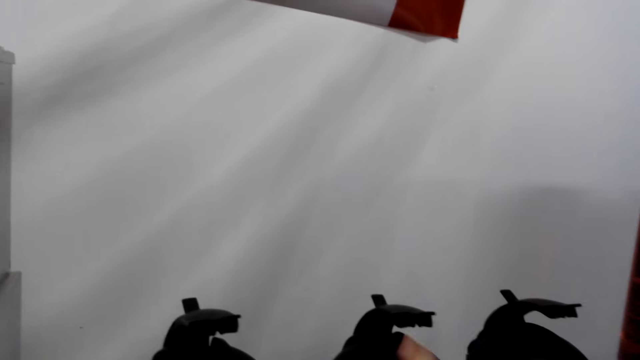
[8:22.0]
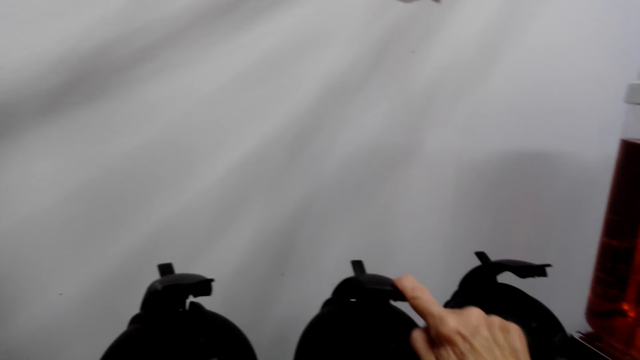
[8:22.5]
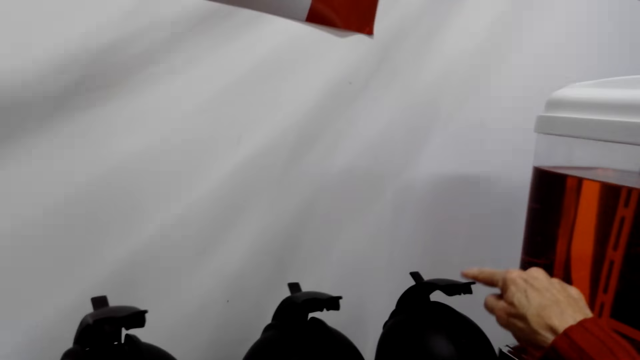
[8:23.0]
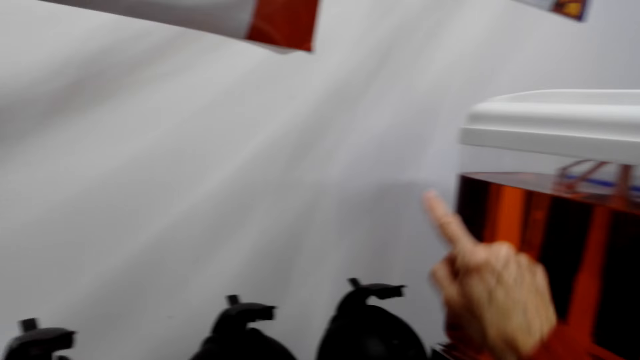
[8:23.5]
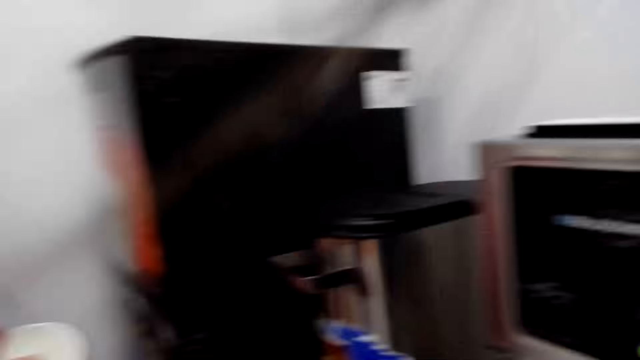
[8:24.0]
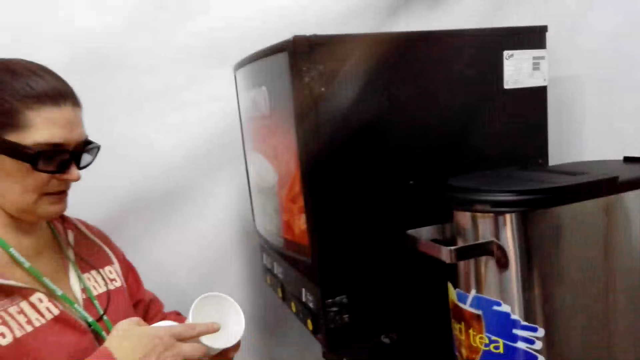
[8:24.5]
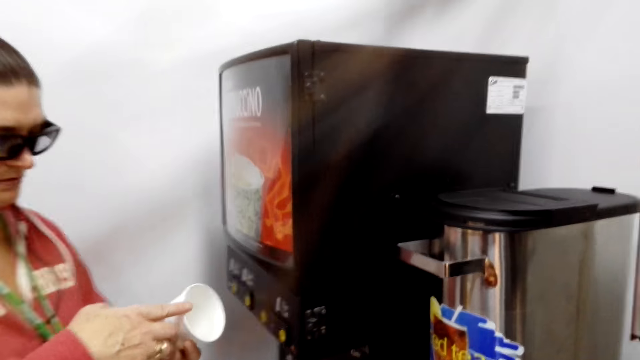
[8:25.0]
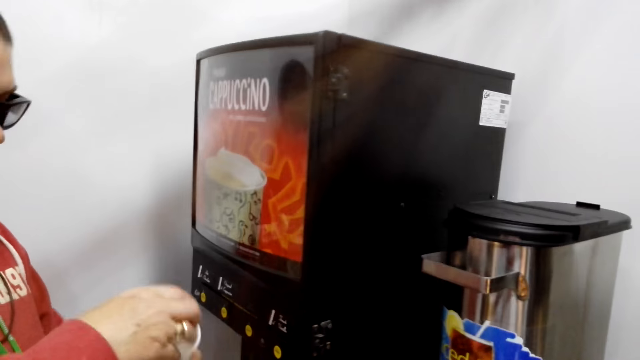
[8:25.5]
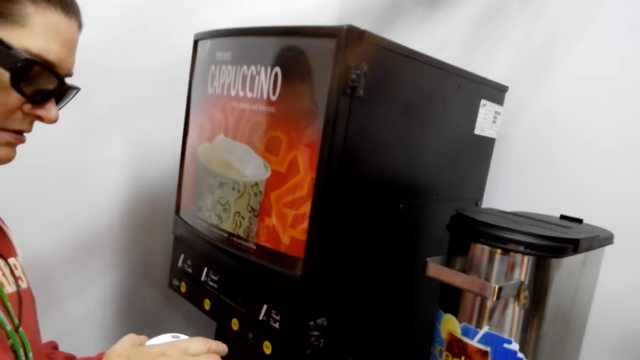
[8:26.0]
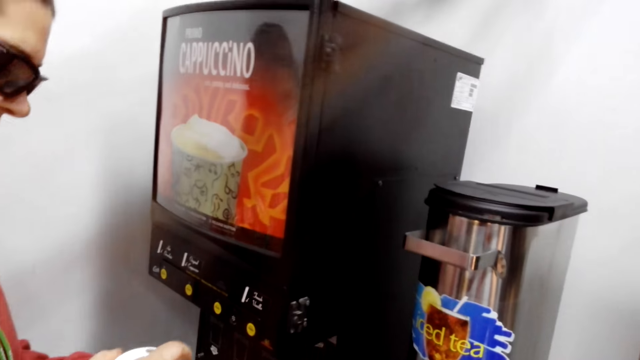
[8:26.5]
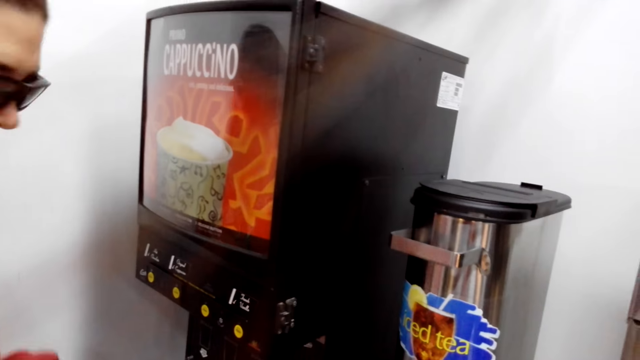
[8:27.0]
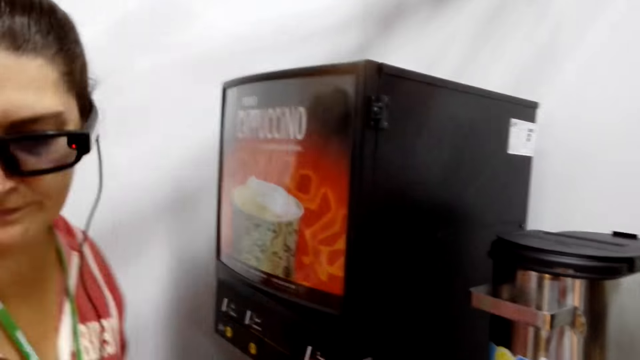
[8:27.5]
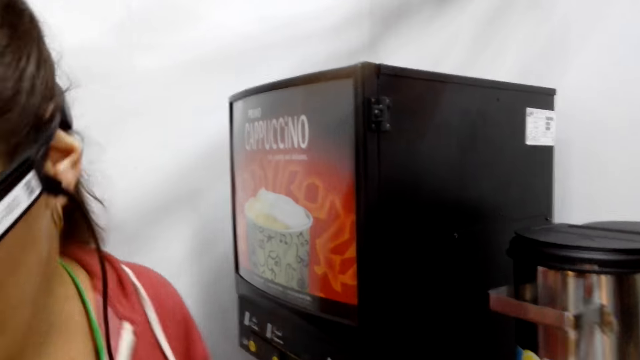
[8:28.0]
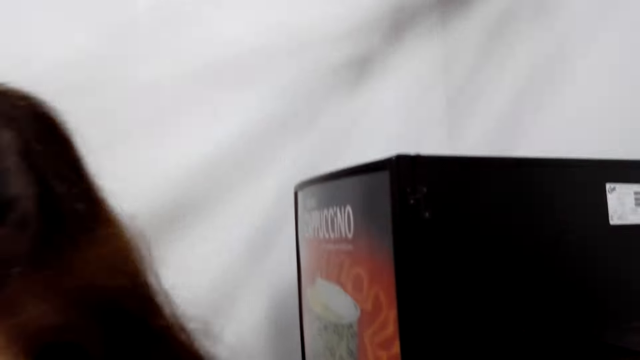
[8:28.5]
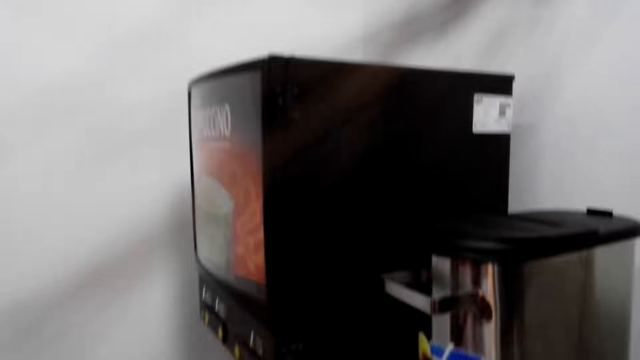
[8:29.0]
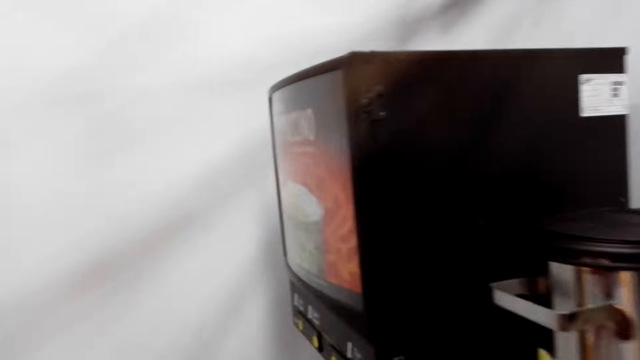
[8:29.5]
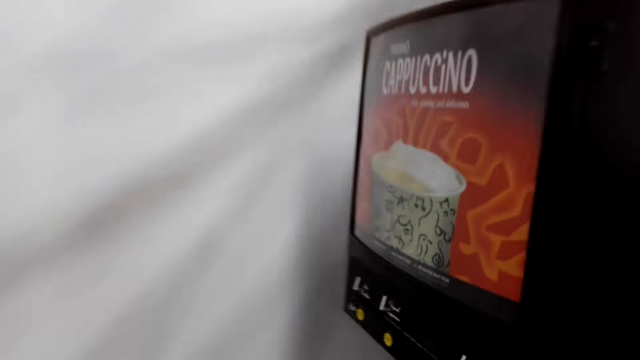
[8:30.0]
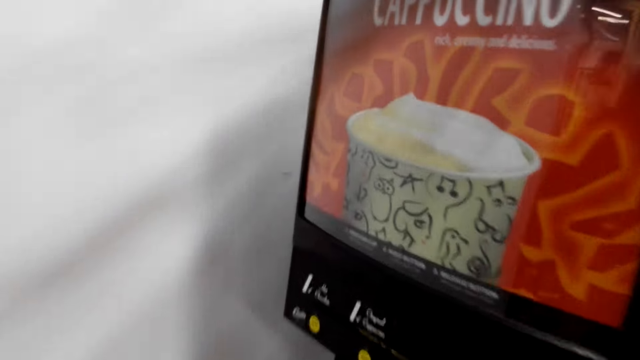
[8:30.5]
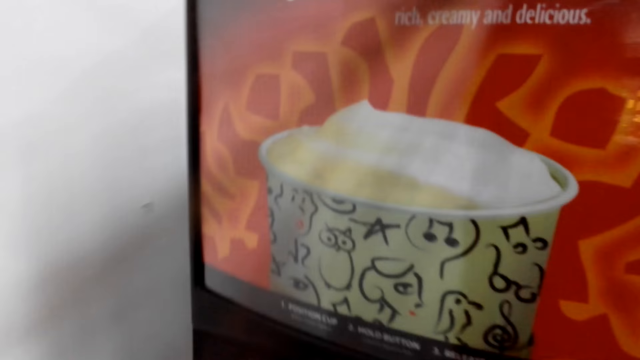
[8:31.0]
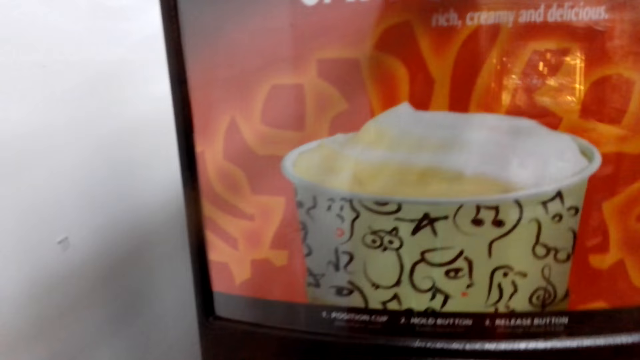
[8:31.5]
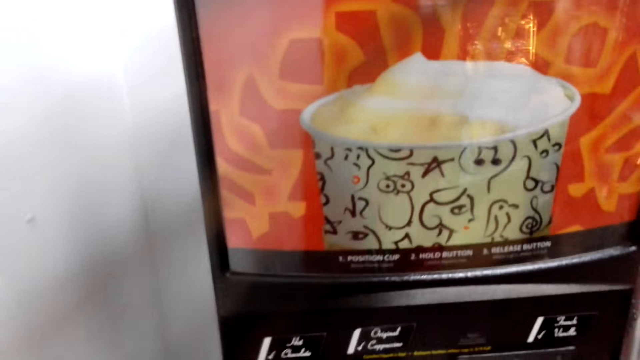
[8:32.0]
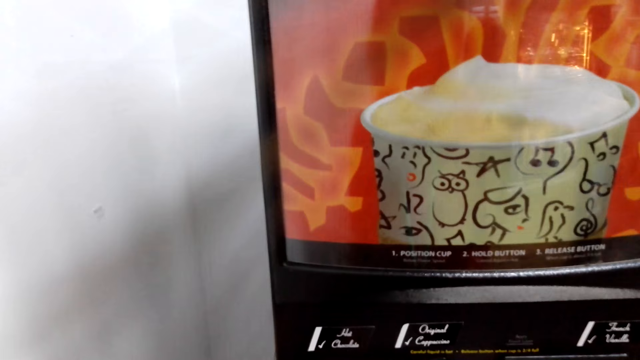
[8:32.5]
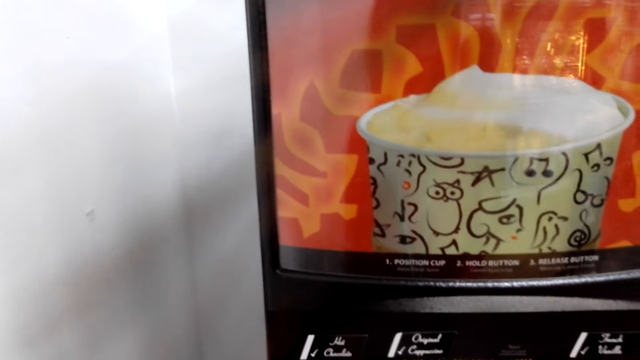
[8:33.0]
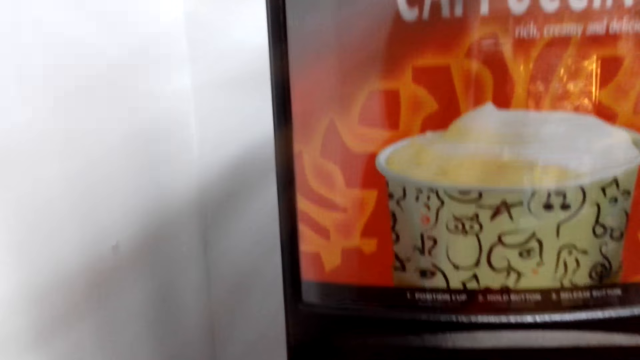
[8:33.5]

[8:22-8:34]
The camera wearer presses the buttons on the thermos. They observe a woman. They talk to the woman. The woman walks away from the camera wearer. The camera wearer talks to the woman. They walk towards the wall. They talk to the woman. They stare at the cappuccino machine.

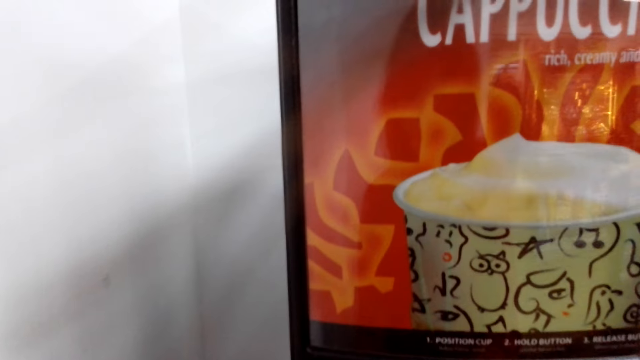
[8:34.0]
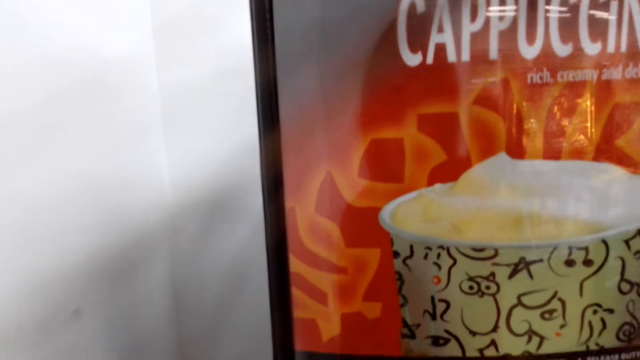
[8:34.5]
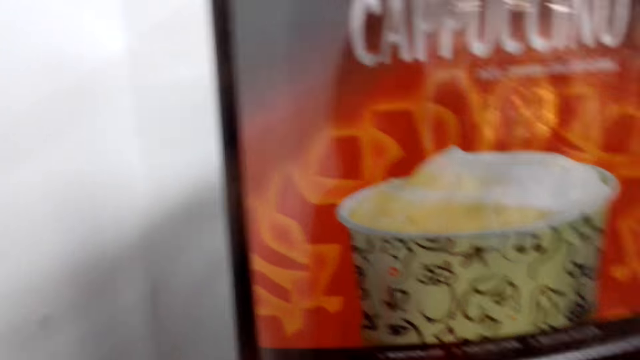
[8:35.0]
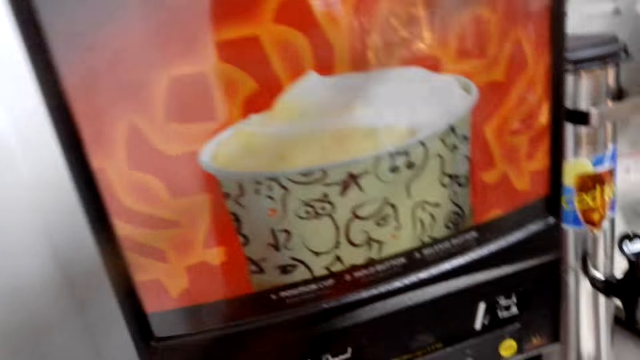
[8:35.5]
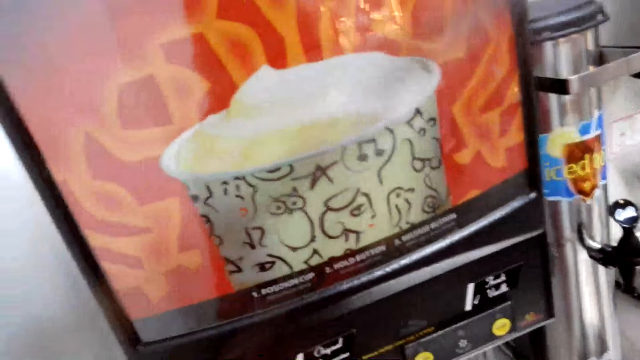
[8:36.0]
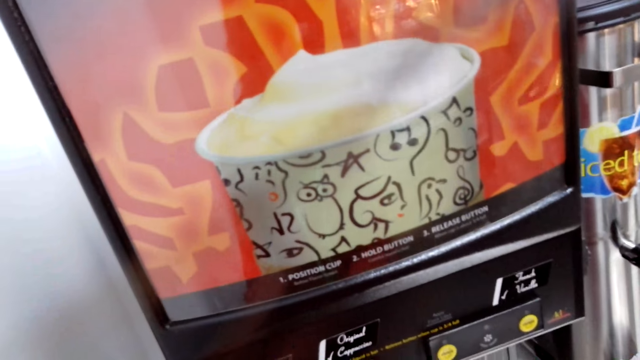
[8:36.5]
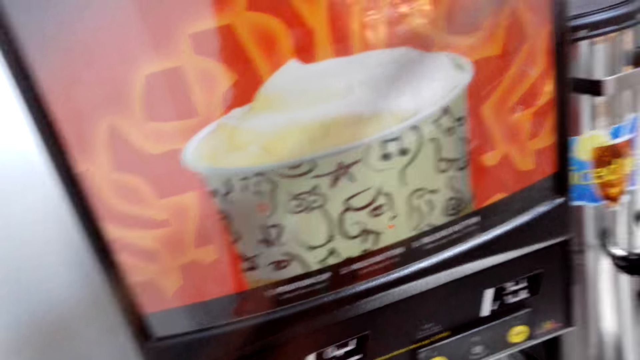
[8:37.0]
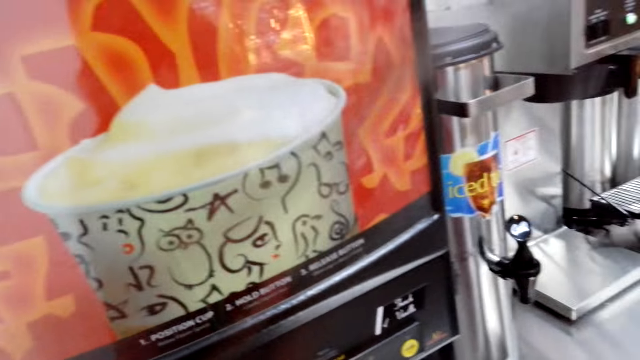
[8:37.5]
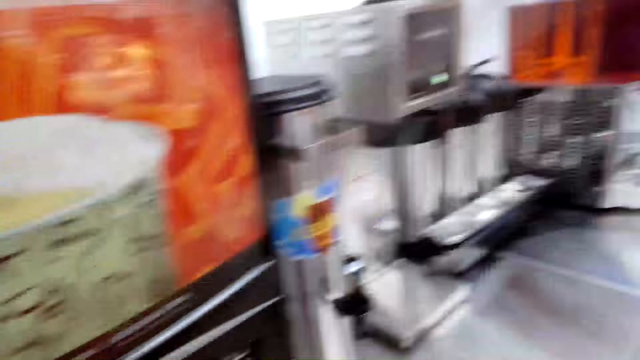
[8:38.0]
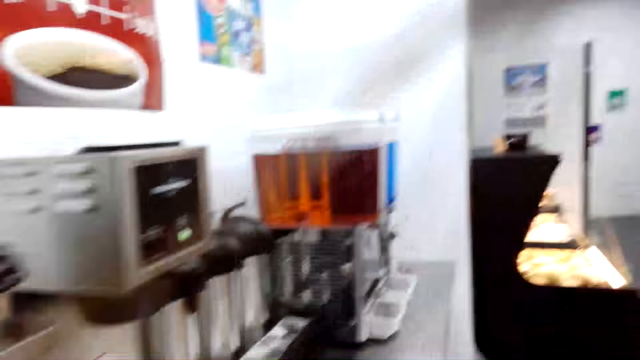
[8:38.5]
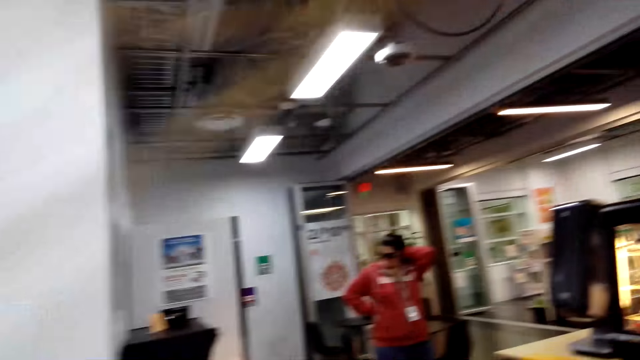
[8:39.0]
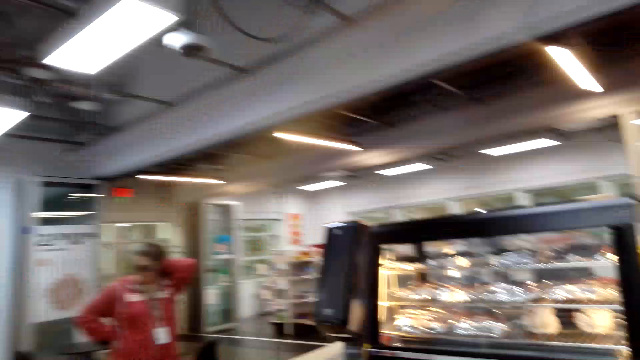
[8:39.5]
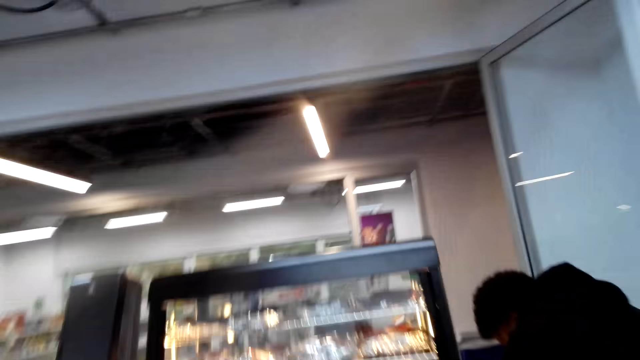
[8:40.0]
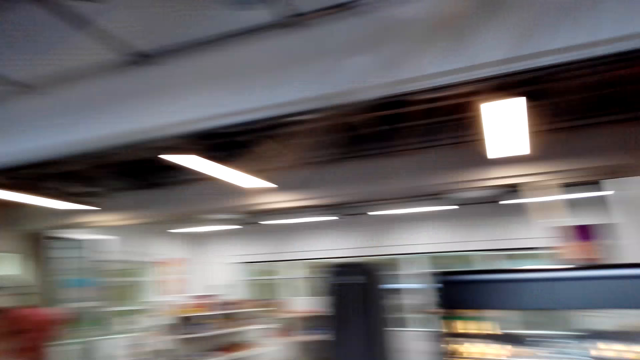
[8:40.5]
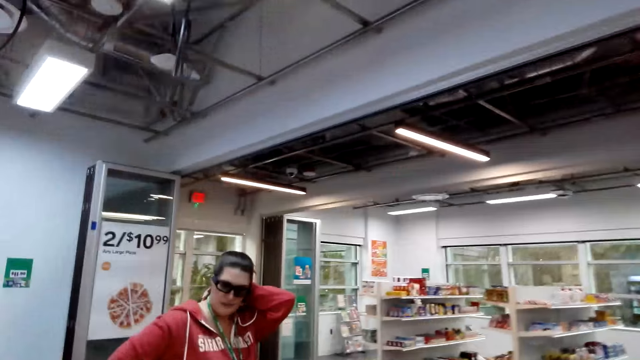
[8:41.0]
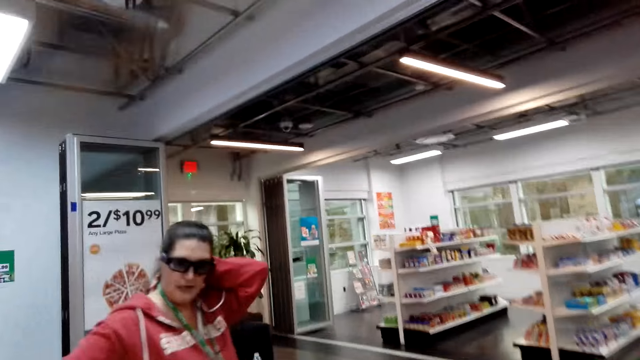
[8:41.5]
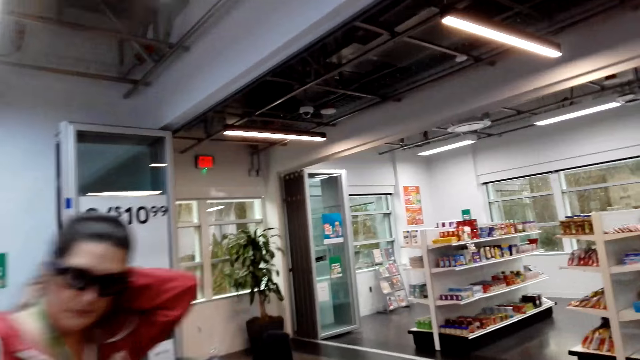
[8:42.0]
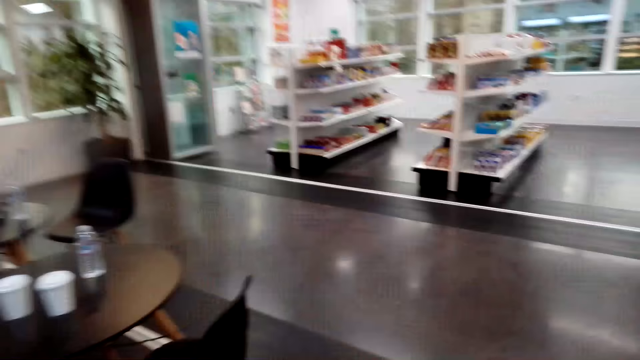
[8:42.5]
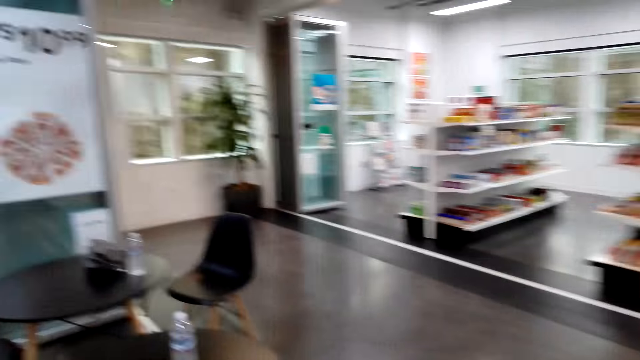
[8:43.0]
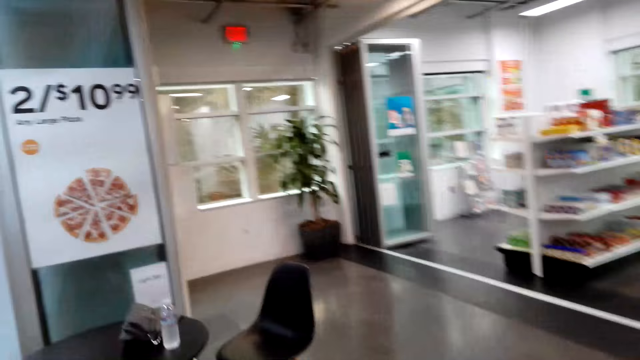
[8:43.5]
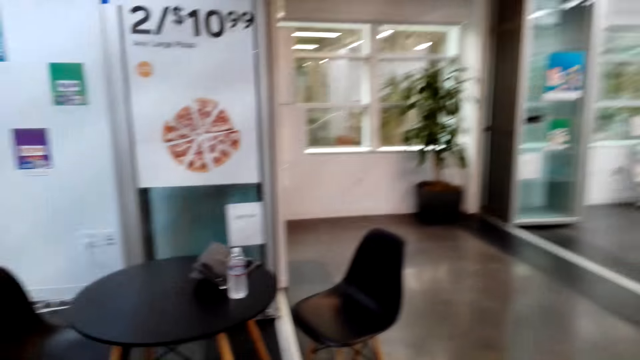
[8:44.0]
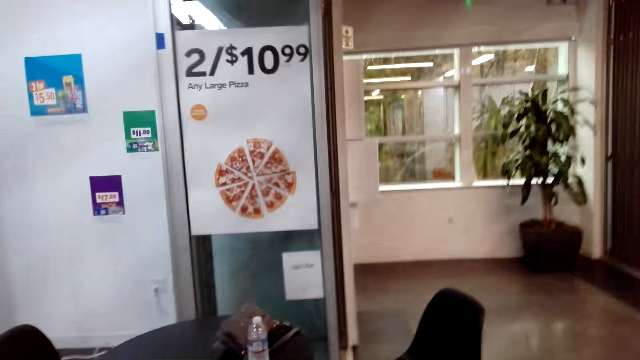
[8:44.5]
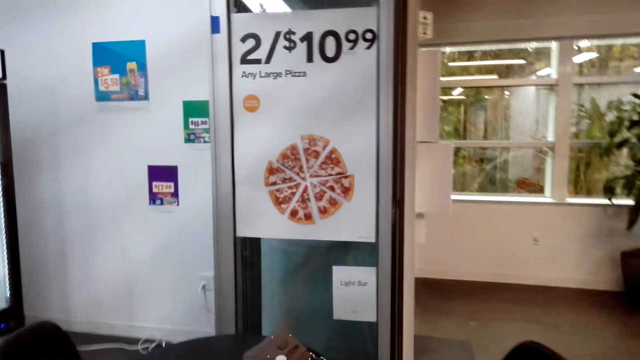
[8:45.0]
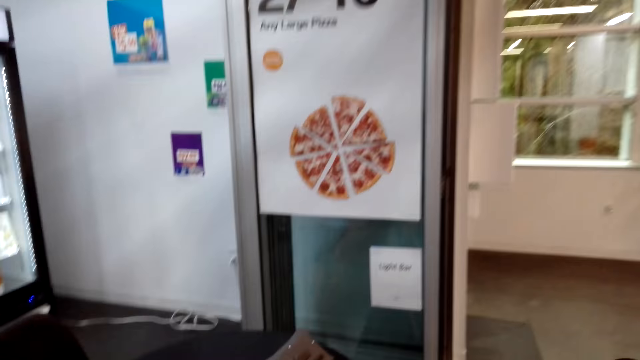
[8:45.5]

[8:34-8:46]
The camera wearer talks to a woman. They stare at the cappuccino machine. They walk towards the woman. They talk to the woman. They walk towards the table.
